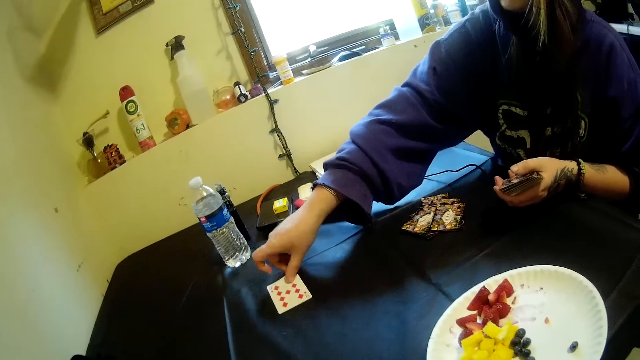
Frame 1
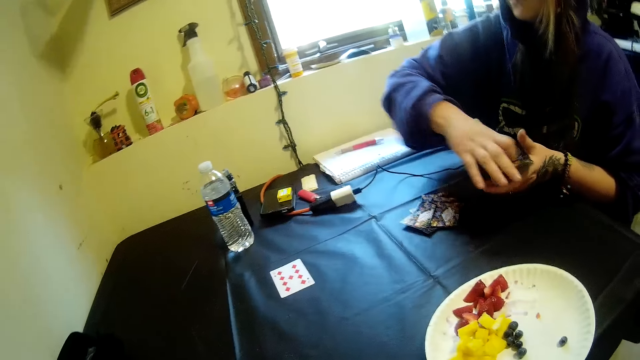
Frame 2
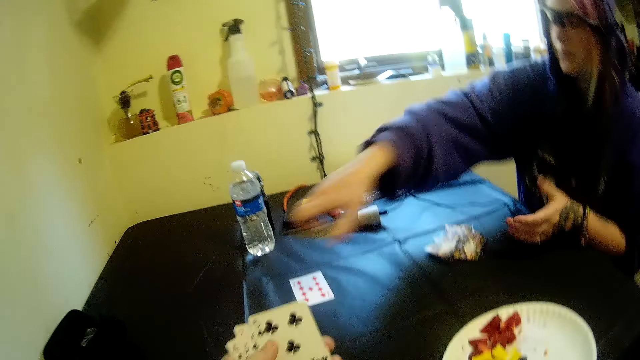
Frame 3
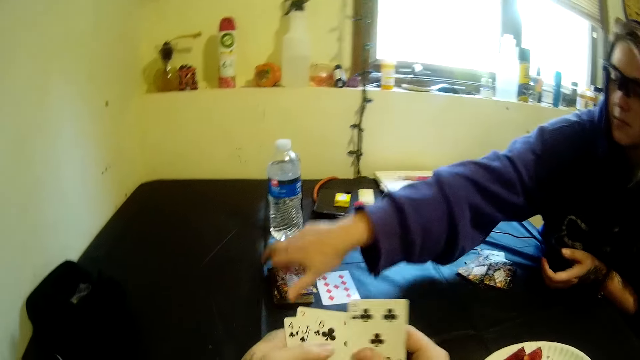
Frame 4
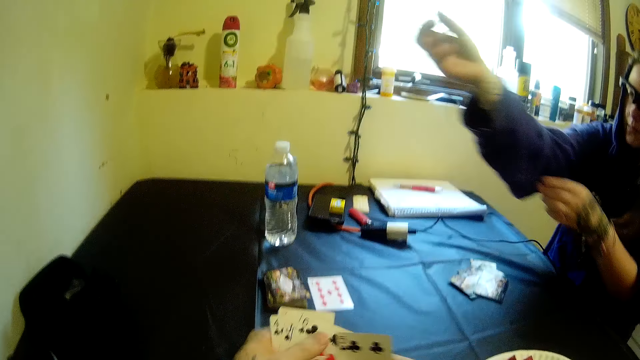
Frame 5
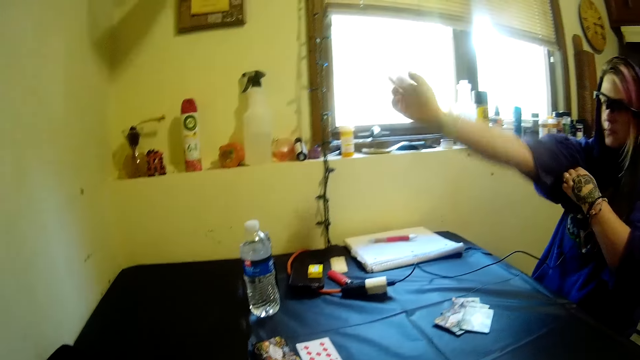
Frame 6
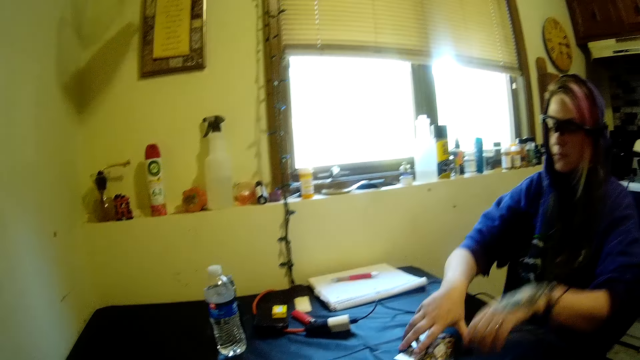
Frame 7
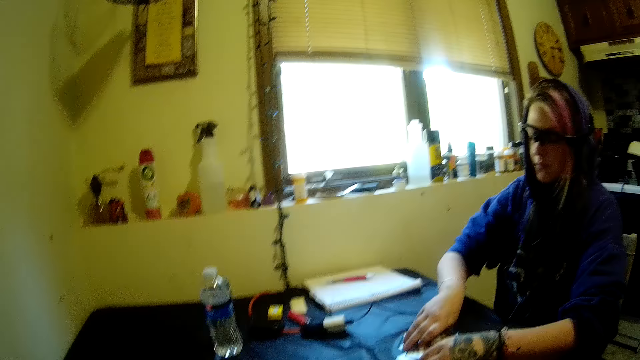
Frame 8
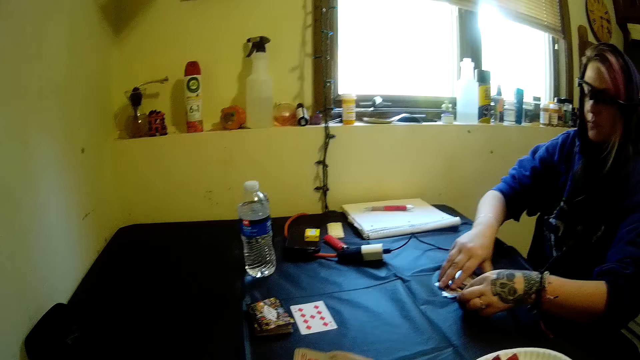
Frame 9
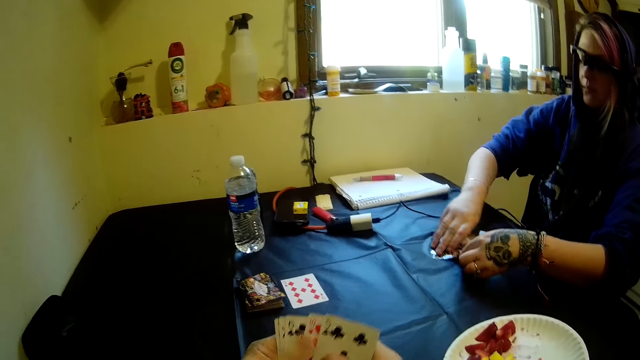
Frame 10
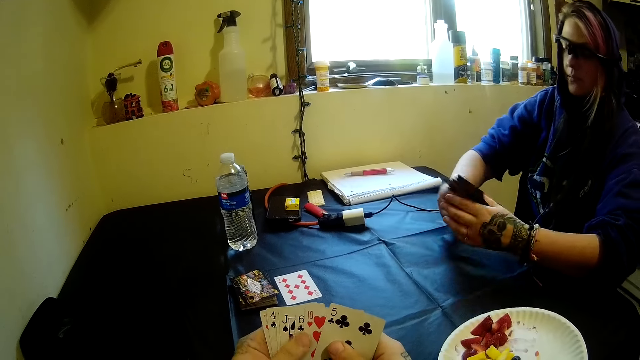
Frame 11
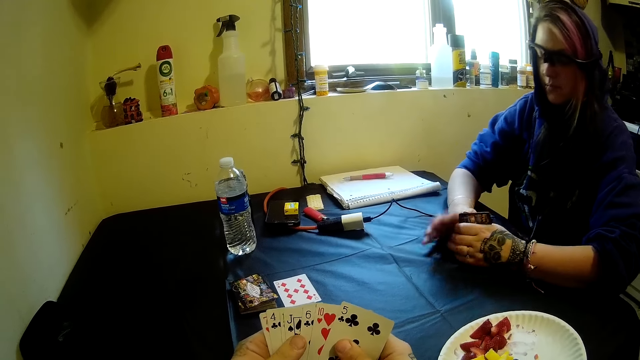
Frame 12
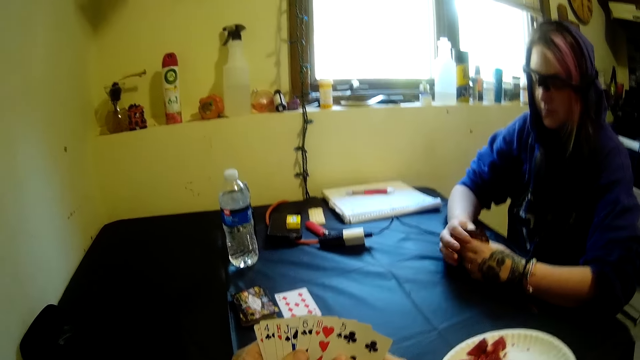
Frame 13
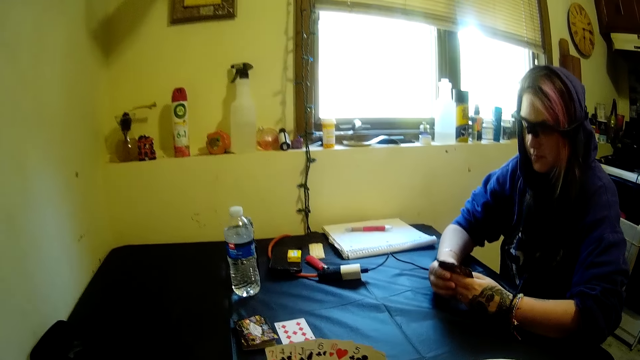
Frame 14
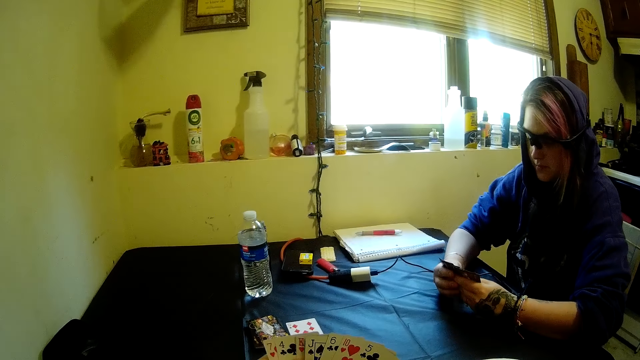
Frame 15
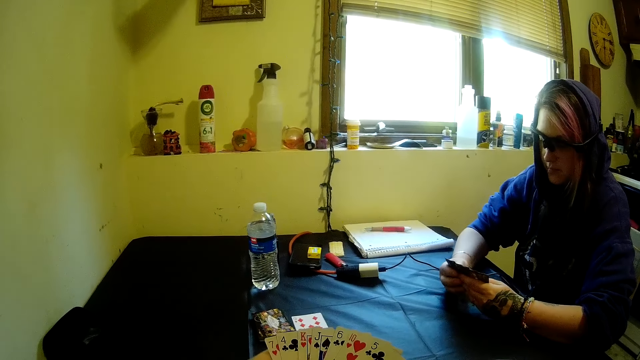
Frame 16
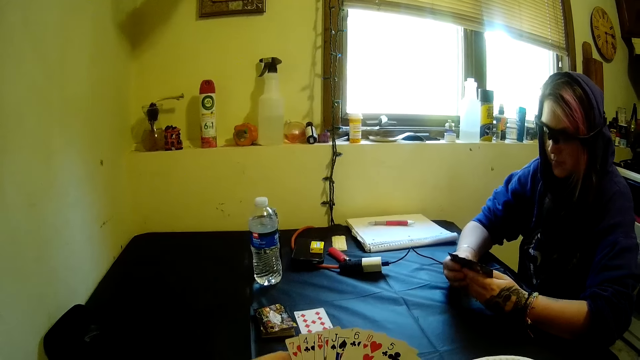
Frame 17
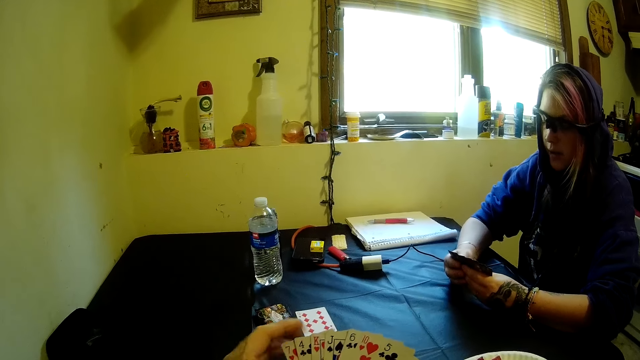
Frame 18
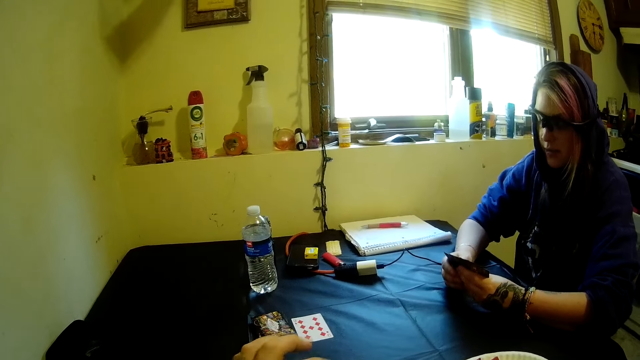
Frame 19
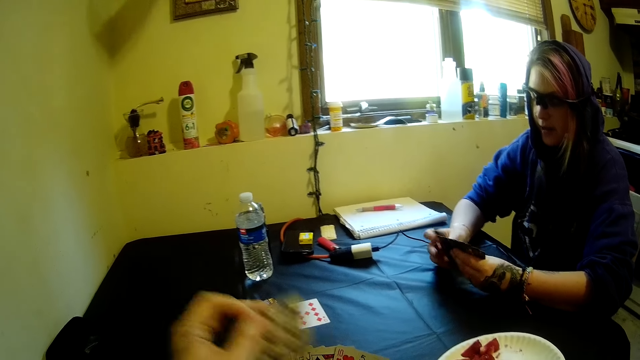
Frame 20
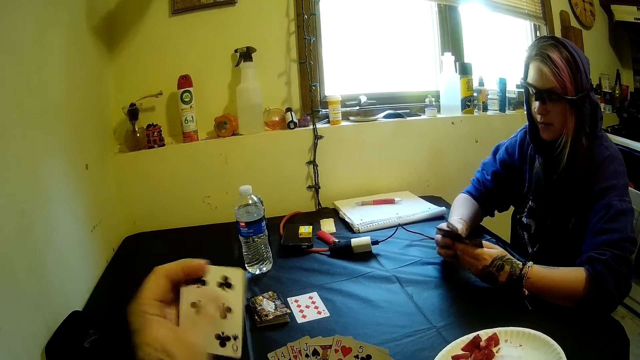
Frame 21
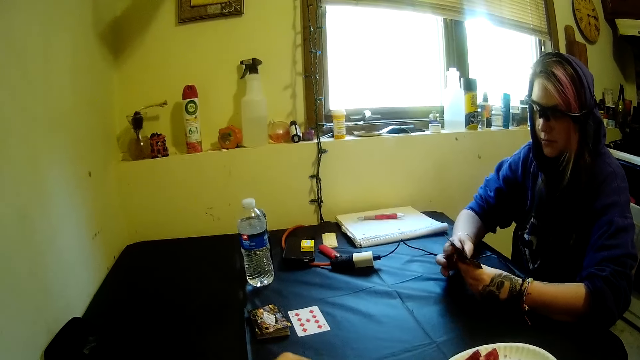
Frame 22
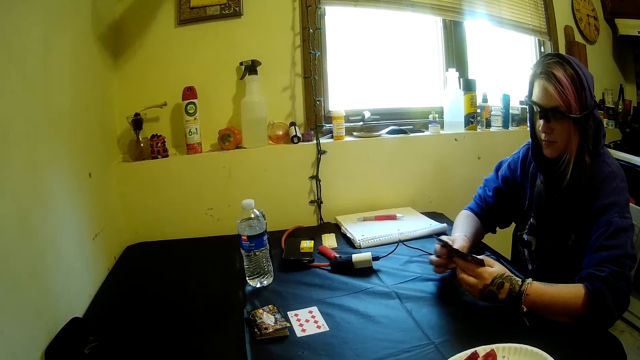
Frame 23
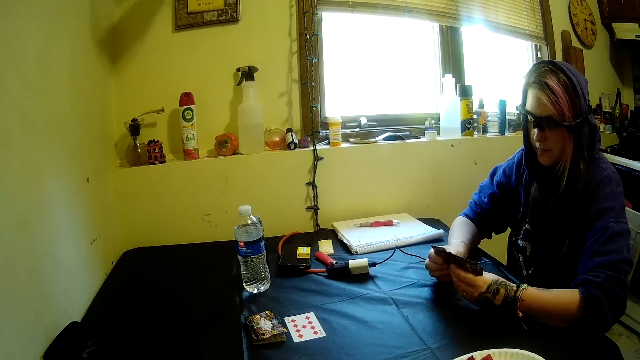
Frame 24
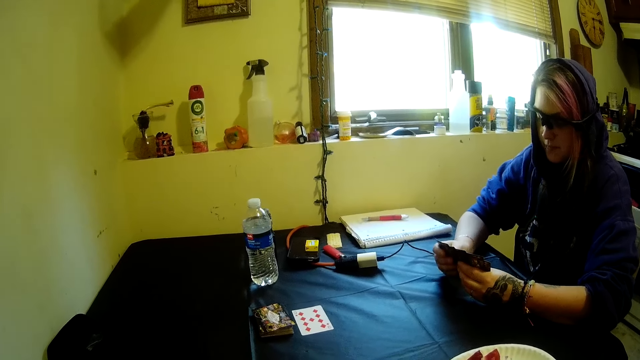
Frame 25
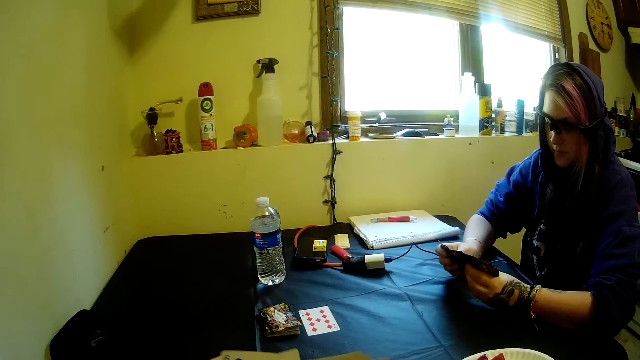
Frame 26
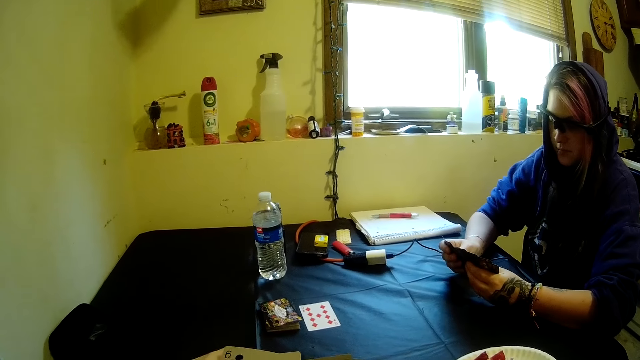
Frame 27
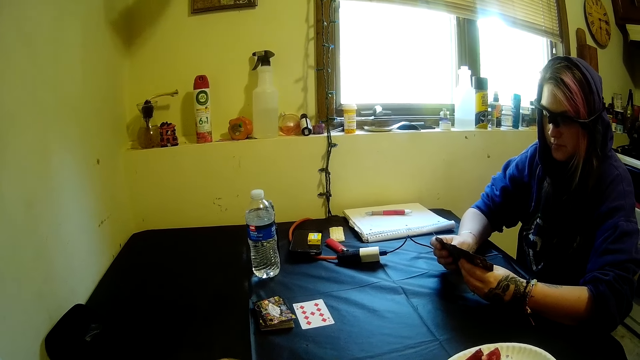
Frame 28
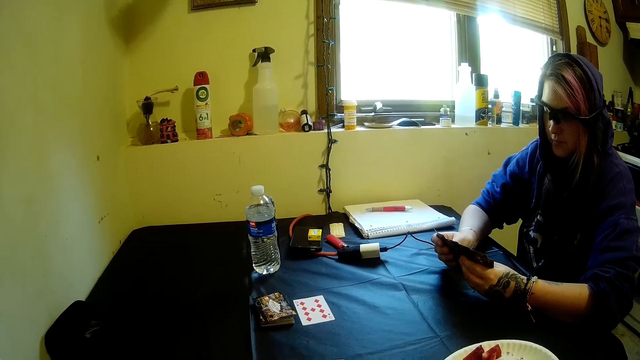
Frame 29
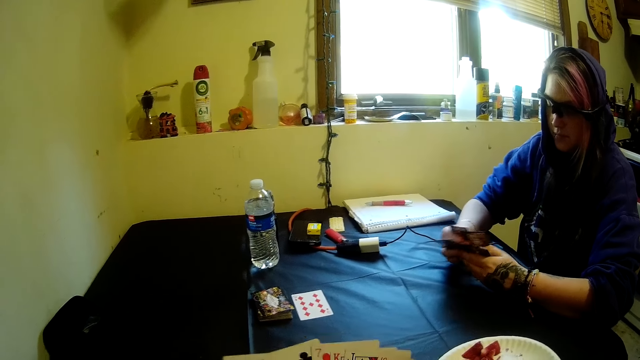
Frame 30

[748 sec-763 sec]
A woman drops cards on the table with her right hand. The woman pulls her shirt. The woman picks cards from the table with her hands. The camera wearer holds the cards with both hands. The woman holds the cards with both hands, aligns the cards. The camera wearer picks up a card. The woman holds the cards with both hands.

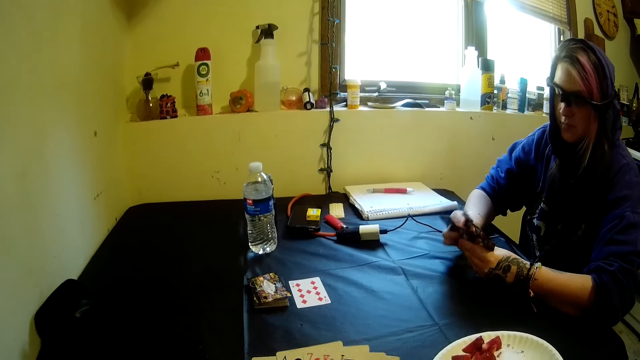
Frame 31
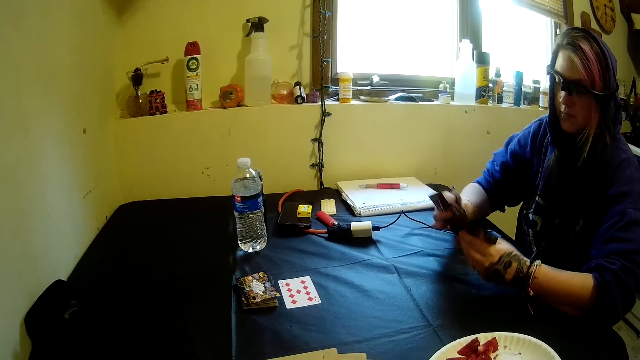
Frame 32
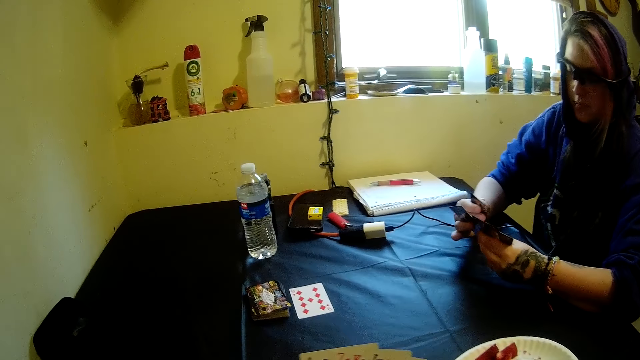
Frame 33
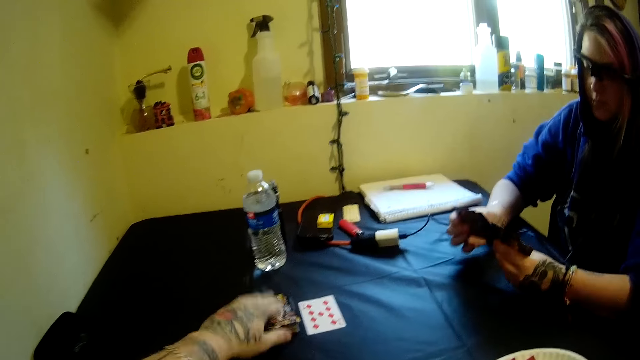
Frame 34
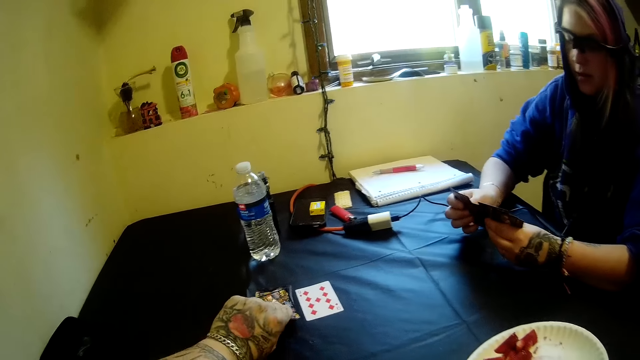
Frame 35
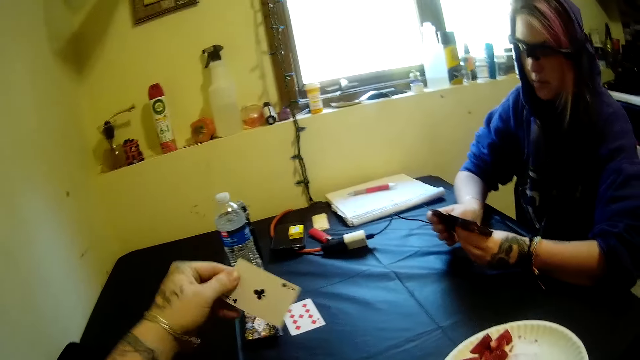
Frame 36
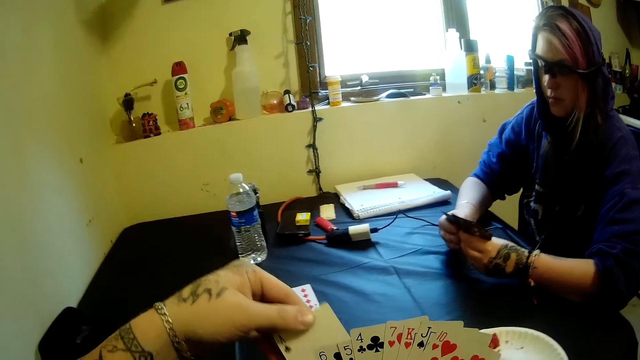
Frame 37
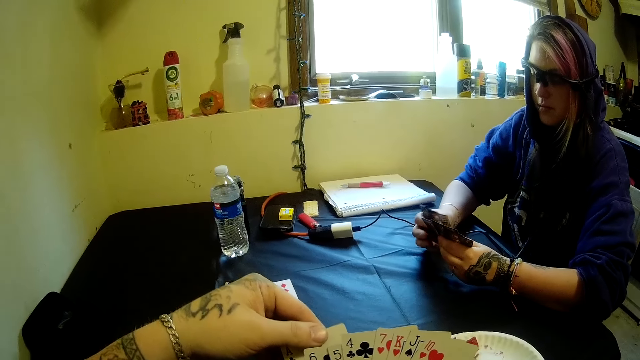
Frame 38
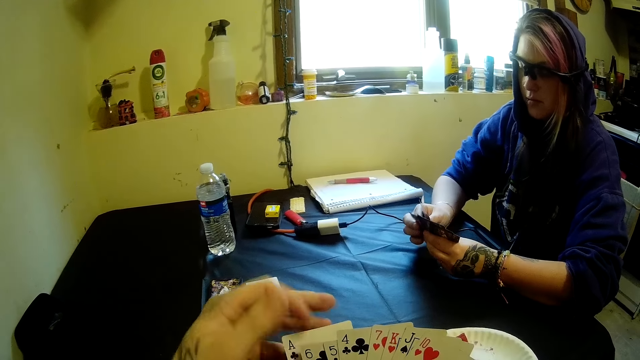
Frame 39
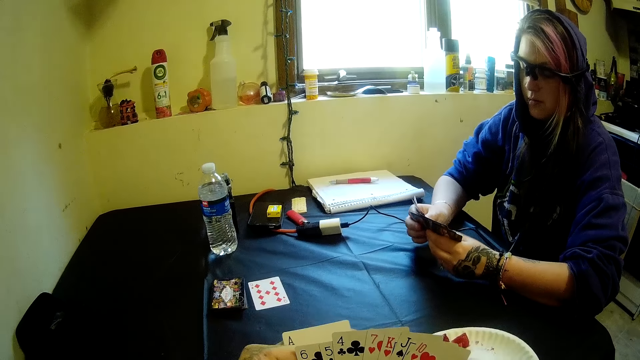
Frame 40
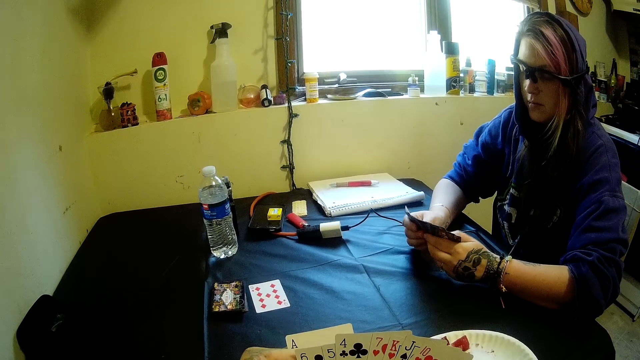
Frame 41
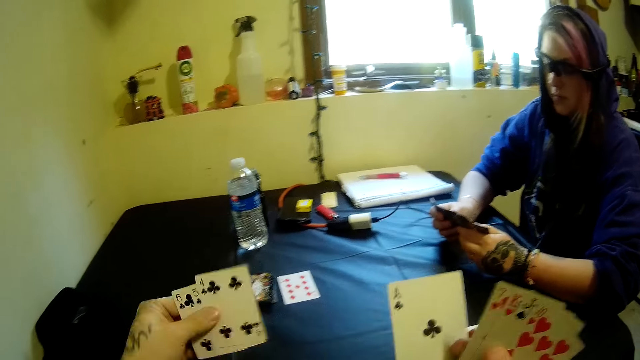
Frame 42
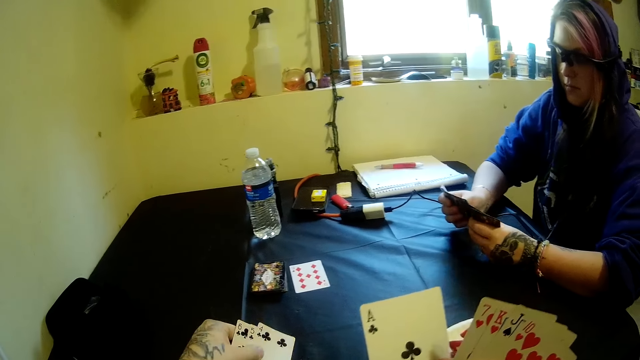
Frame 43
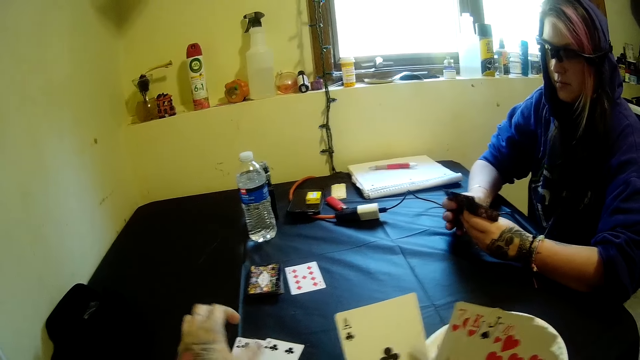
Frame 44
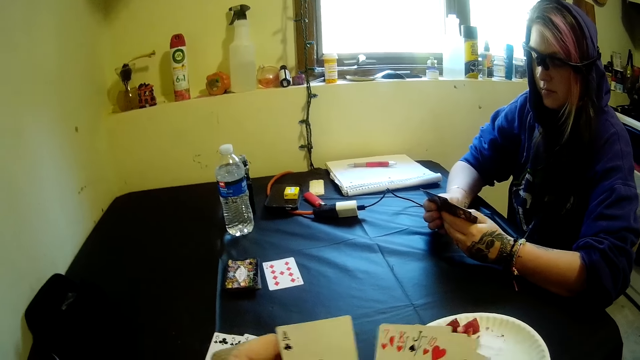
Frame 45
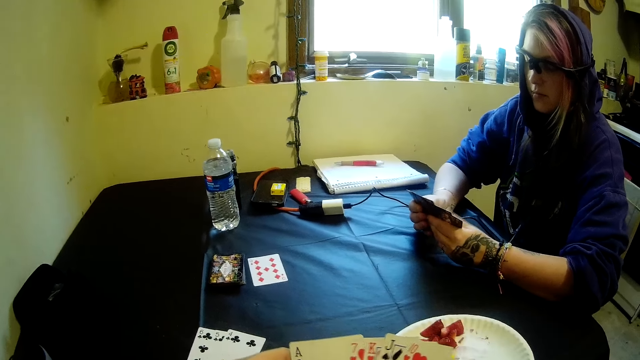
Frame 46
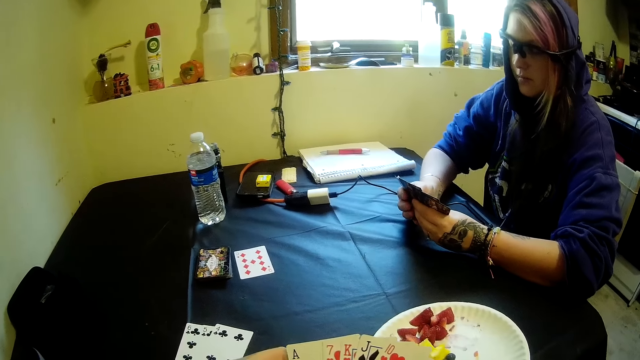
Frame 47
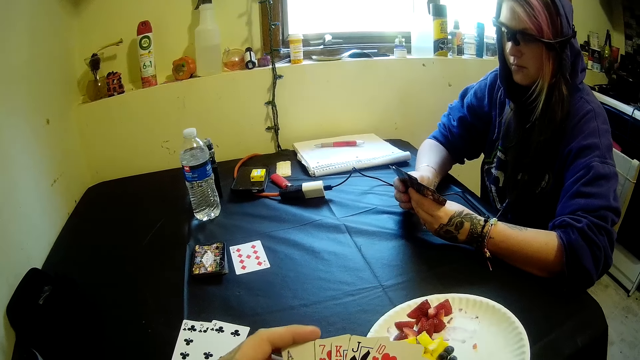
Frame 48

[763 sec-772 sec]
The camera wearer picks another card from the stack of cards on the table with his left hand. A man checks the cards. The camera wearer puts the card behind the cards. He separates the cards and drops the cards on the table with his left hand. The man checks the cards. The camera wearer holds the cards with both hands.
